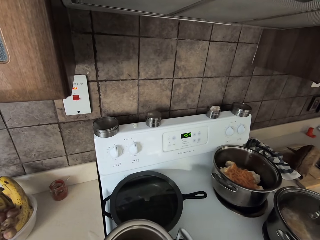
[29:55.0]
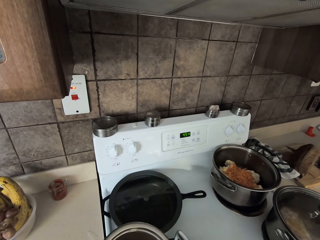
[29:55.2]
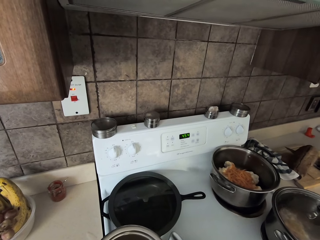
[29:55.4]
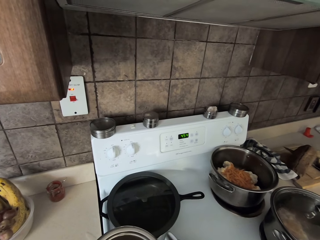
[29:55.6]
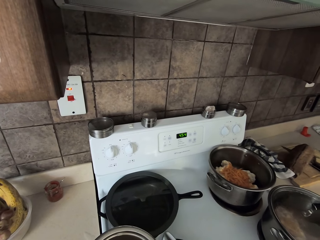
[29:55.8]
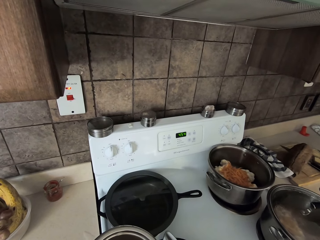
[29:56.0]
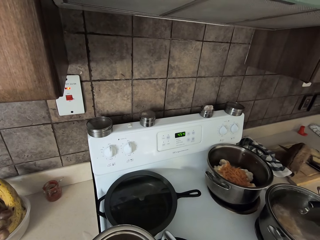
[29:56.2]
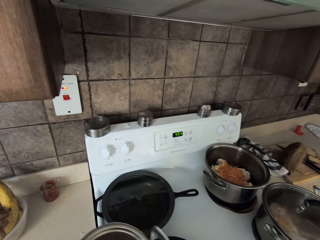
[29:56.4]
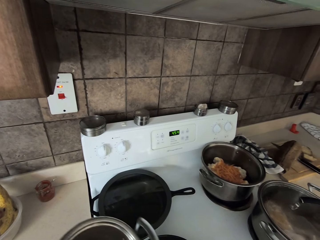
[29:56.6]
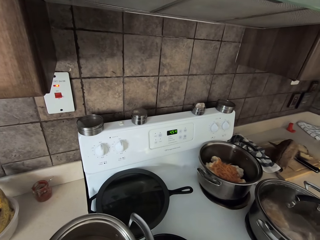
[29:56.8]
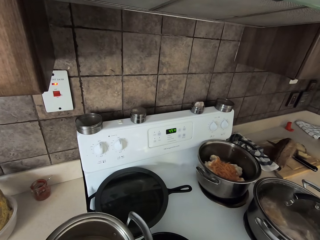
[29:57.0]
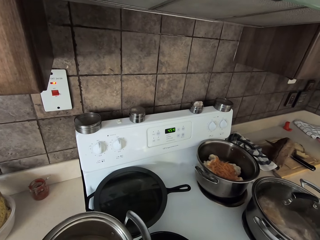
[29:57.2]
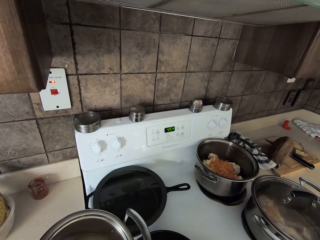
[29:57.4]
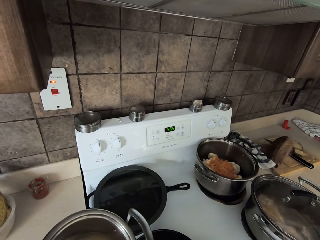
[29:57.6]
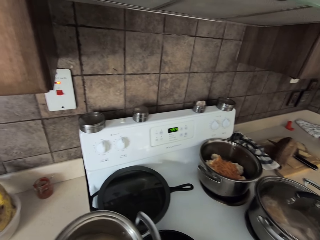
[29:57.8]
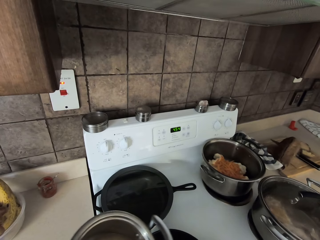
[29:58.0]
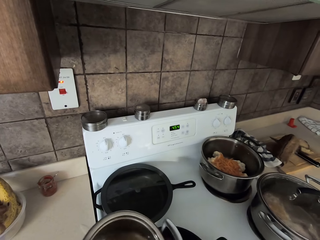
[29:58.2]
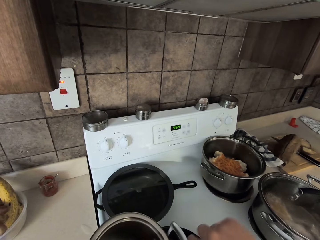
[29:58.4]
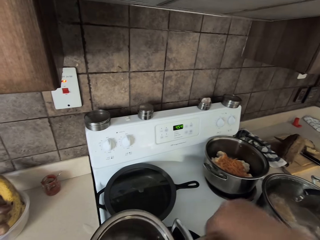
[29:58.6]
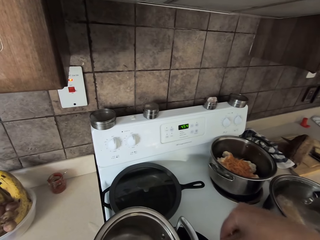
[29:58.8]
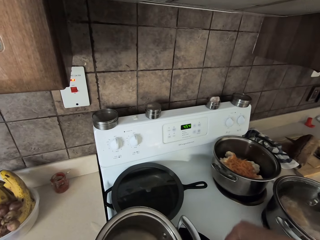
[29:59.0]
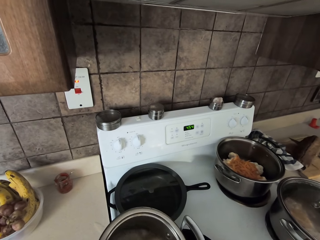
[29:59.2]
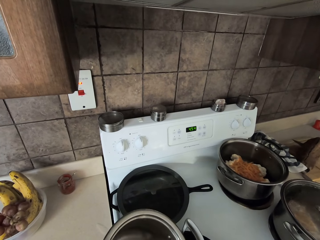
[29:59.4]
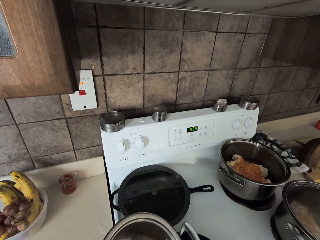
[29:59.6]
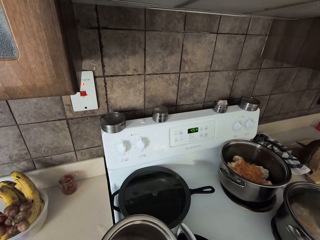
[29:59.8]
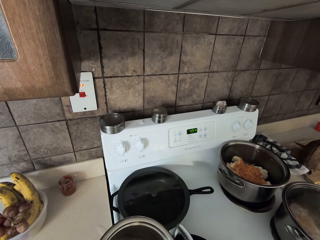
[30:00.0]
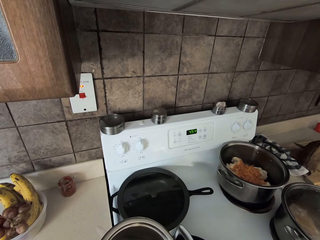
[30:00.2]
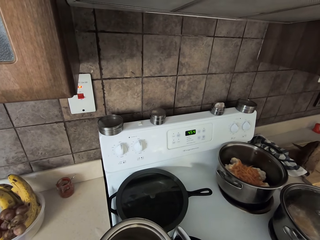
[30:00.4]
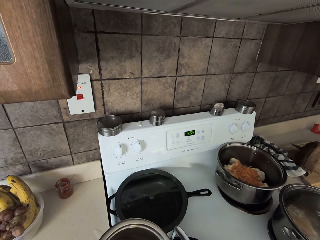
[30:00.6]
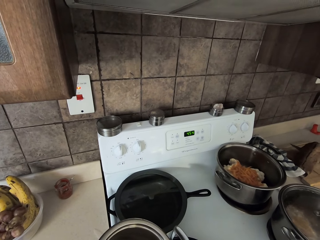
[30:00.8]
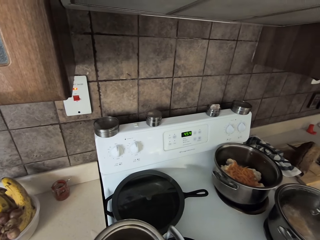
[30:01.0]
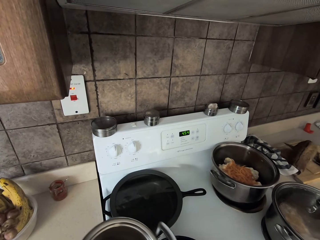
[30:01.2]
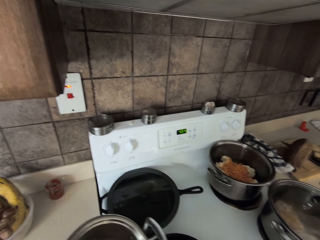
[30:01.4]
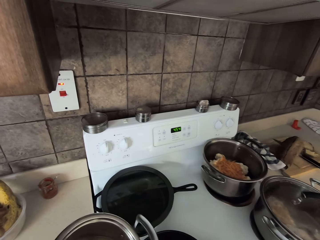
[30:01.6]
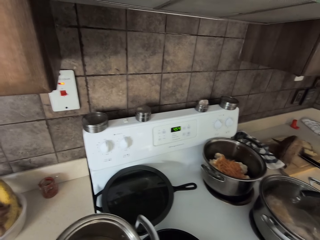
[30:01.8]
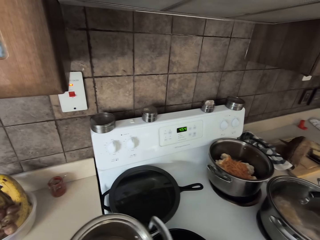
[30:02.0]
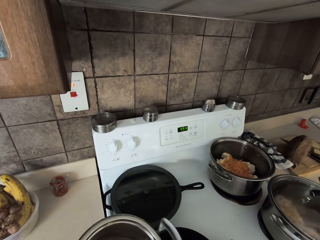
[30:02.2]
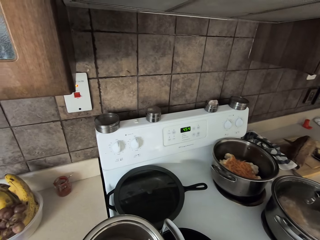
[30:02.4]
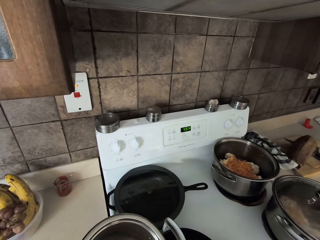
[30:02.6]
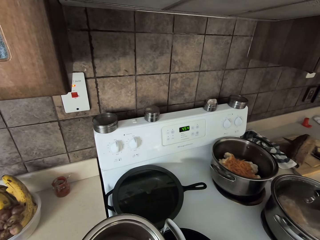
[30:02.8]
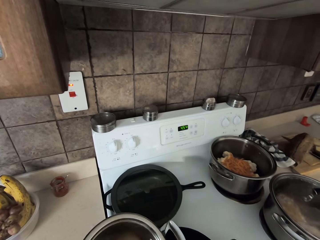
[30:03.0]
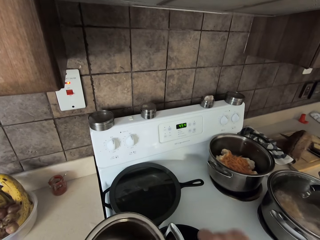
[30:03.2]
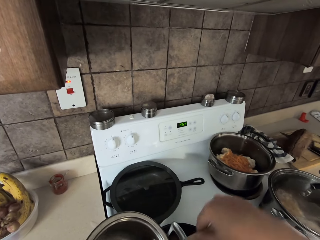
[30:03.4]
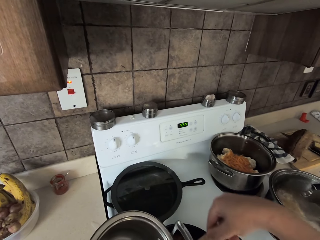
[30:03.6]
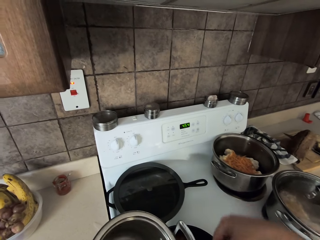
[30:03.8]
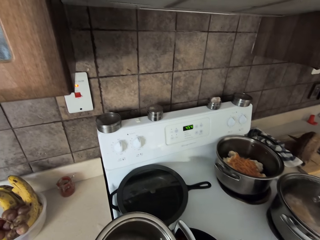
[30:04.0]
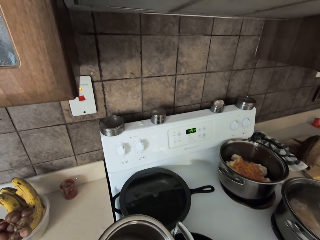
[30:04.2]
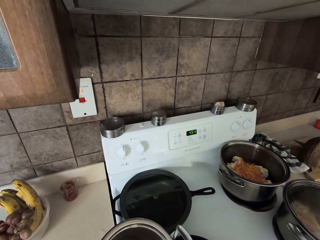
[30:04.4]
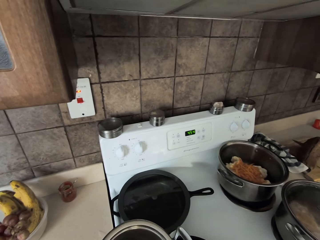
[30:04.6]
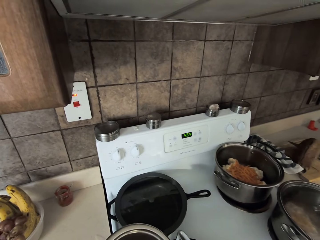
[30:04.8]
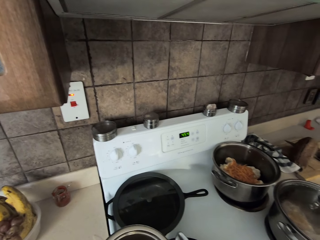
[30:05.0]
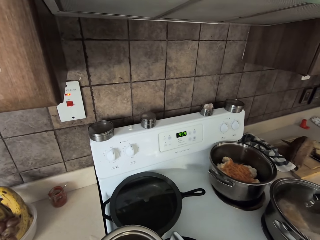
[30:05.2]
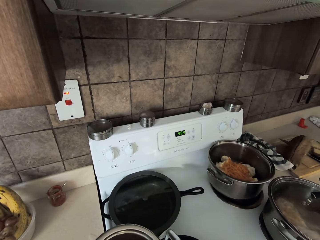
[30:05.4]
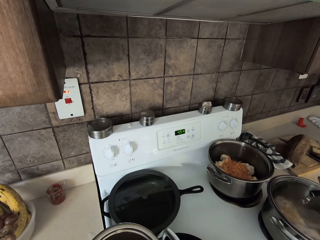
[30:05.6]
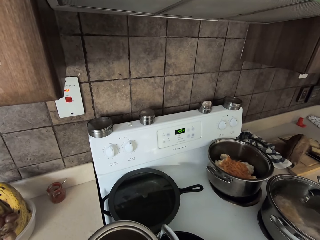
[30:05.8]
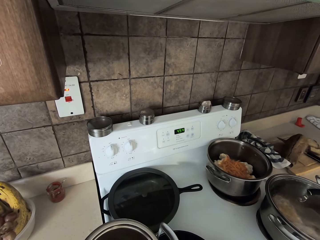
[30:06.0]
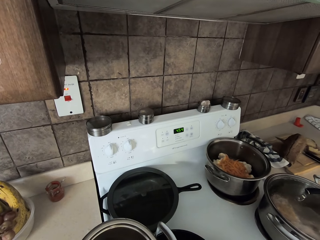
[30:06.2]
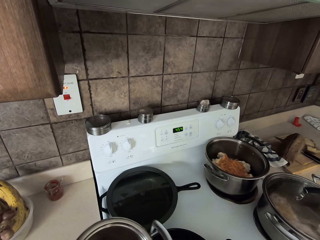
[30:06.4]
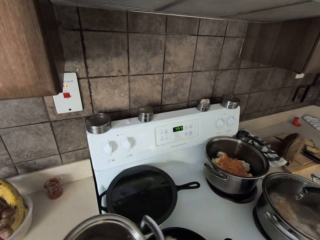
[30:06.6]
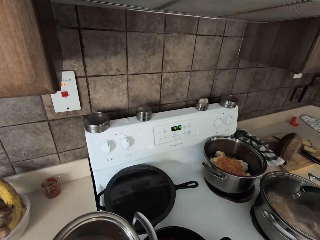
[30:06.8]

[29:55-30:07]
The camera wearer stirs the ingredients. They put the rice to the cooking pot with the wooden spoon.

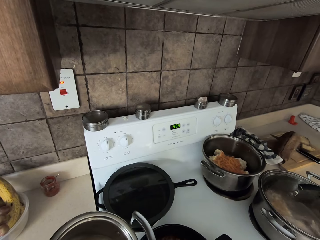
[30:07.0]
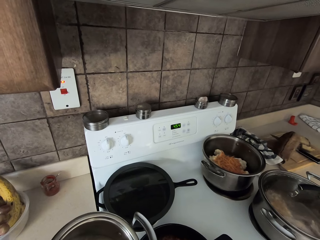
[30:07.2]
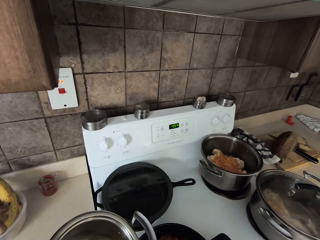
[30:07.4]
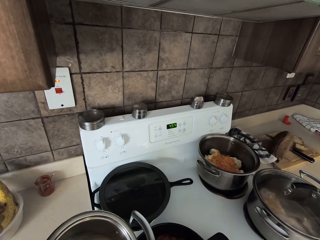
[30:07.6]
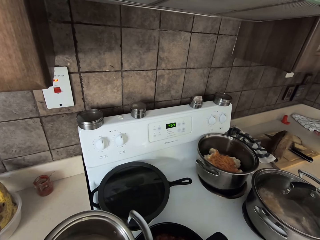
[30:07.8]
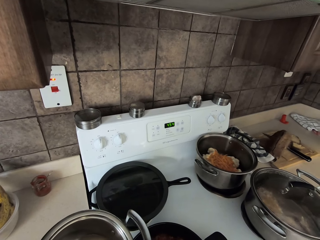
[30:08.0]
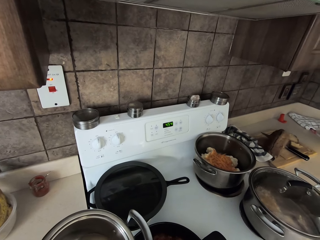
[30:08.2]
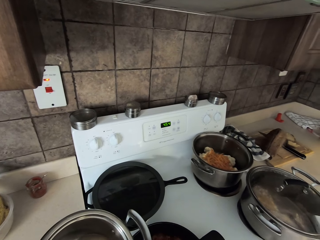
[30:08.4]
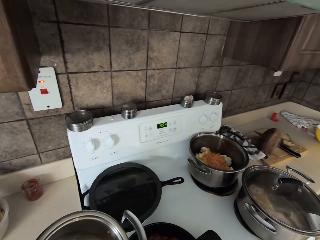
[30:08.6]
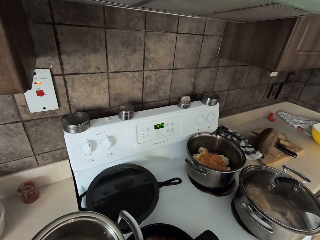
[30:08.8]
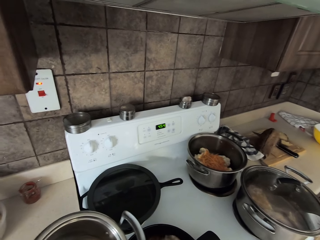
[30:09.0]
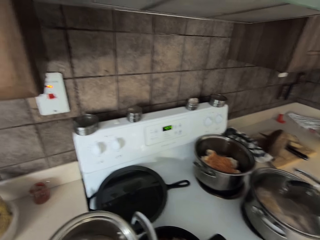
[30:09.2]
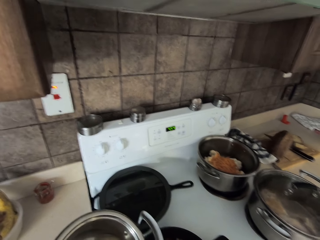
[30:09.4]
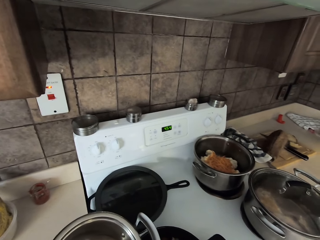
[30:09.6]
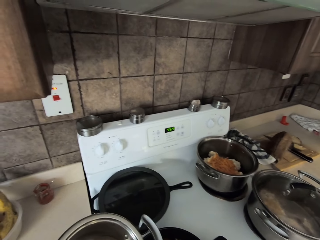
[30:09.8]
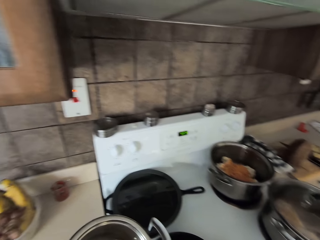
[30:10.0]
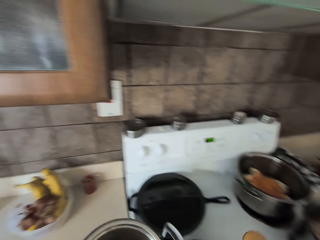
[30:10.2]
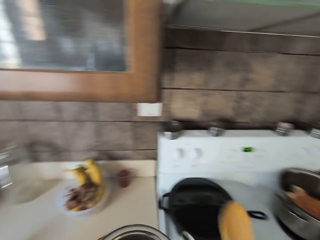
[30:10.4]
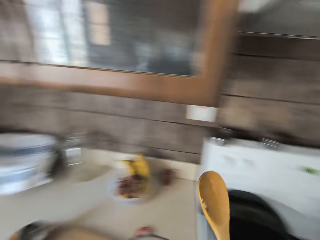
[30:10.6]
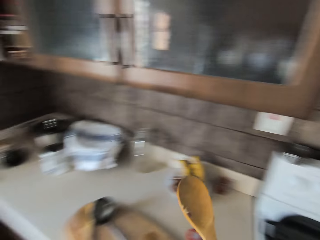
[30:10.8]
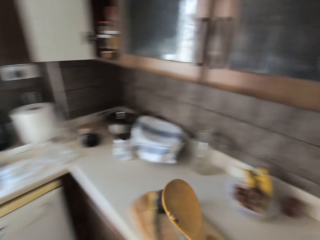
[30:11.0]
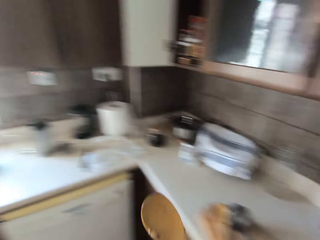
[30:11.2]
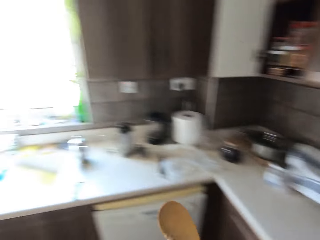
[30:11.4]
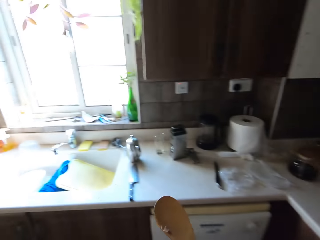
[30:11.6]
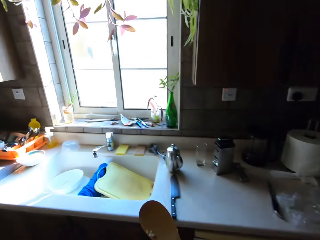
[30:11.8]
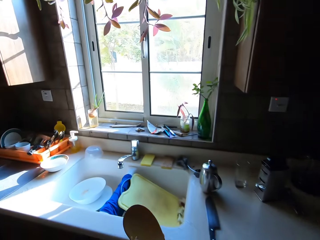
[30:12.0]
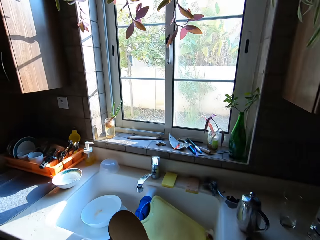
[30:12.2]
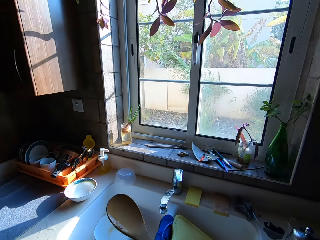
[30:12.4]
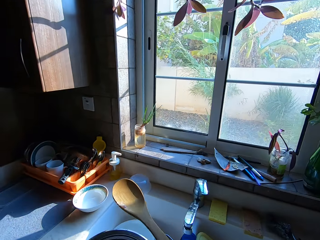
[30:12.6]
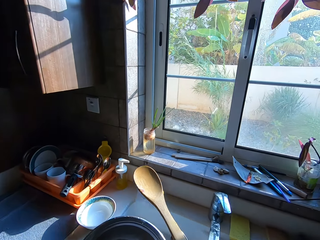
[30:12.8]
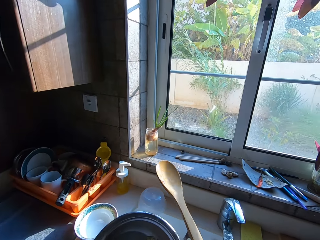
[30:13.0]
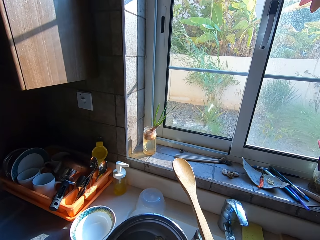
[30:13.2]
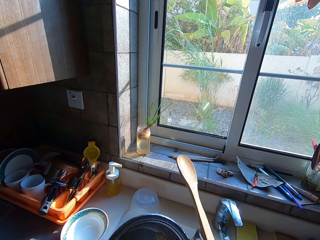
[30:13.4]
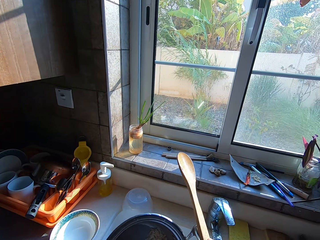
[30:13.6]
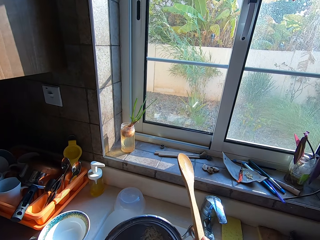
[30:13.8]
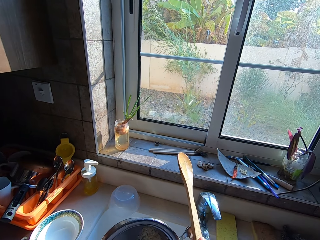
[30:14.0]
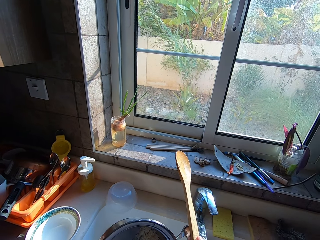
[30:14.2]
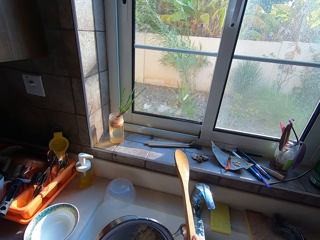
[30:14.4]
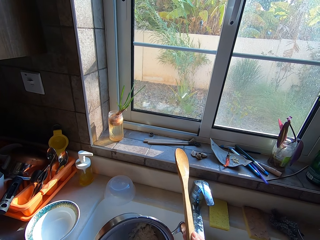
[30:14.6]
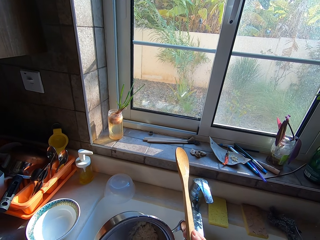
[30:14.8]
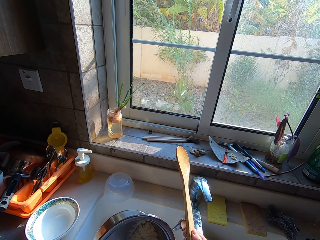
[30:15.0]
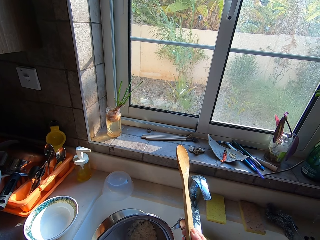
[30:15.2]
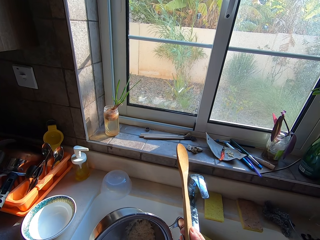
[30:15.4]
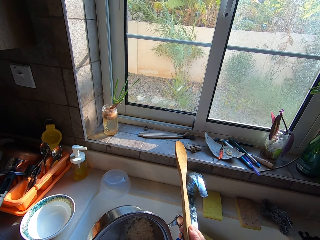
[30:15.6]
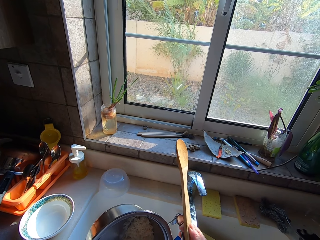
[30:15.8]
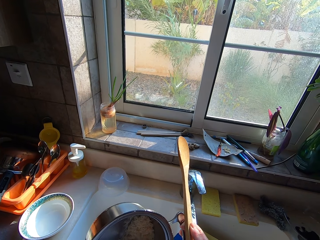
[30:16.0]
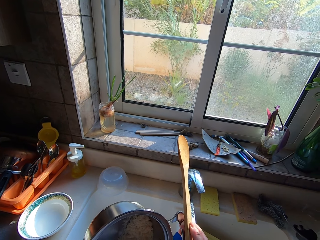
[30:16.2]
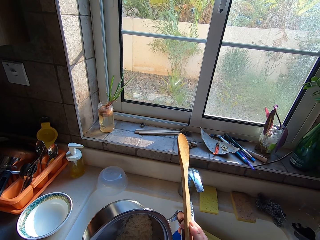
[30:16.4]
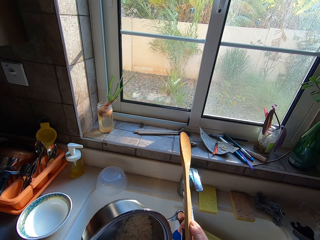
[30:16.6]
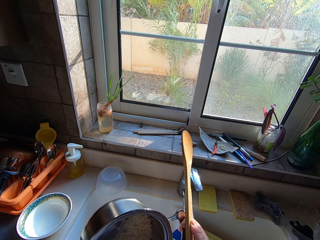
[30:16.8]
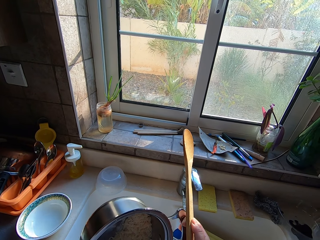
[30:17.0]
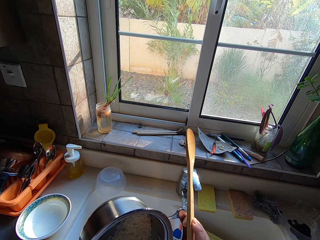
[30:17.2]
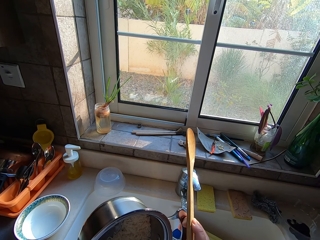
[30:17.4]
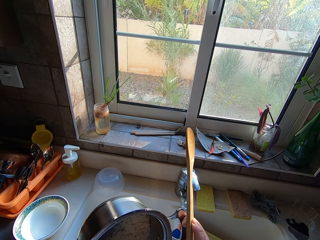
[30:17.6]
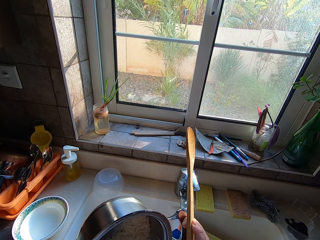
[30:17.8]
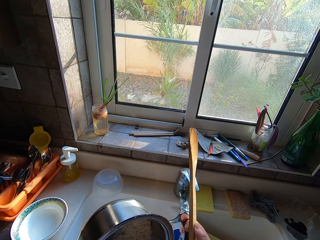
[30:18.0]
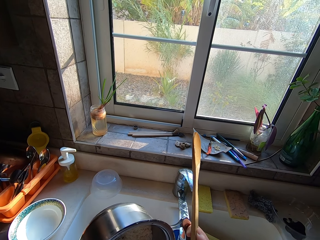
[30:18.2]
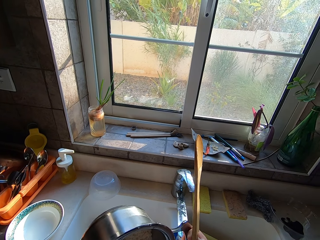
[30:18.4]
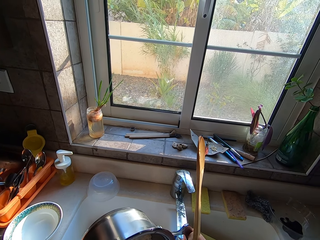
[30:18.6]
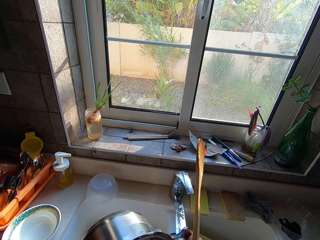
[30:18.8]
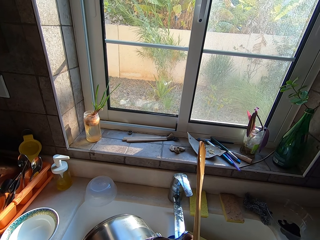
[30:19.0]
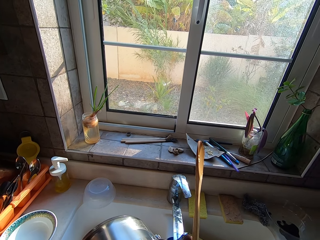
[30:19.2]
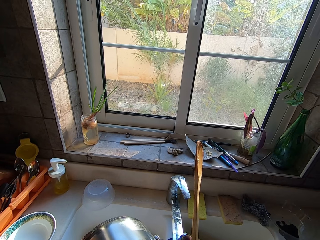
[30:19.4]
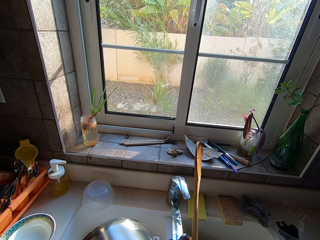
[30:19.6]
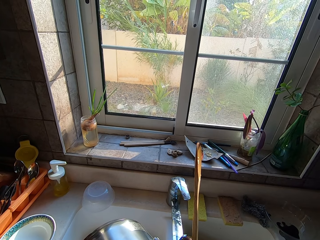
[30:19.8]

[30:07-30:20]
The camera wearer walks around the room. They pour water in the sink.
